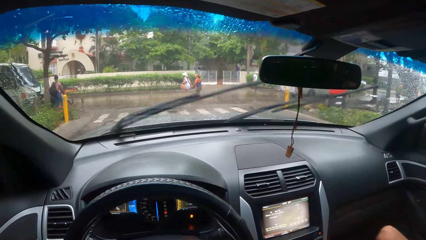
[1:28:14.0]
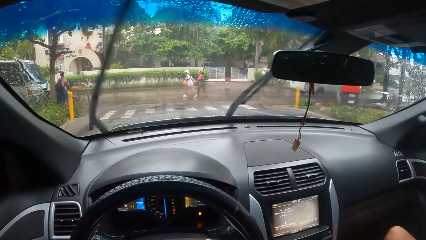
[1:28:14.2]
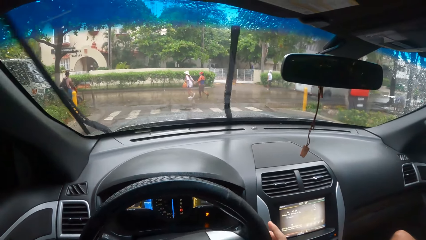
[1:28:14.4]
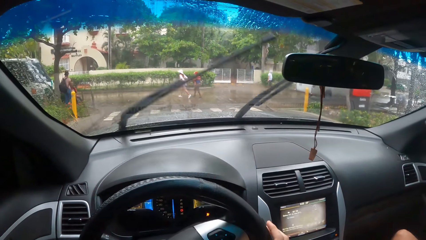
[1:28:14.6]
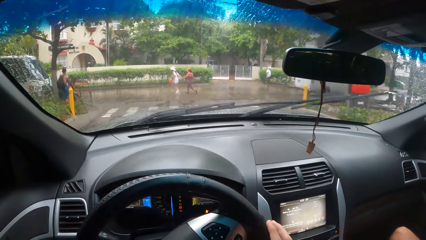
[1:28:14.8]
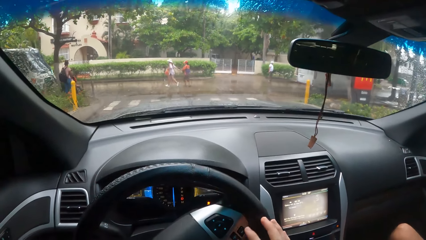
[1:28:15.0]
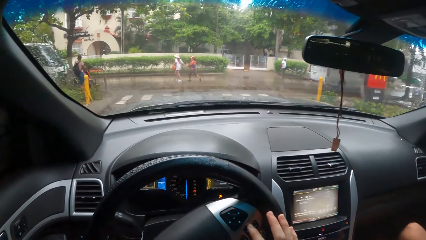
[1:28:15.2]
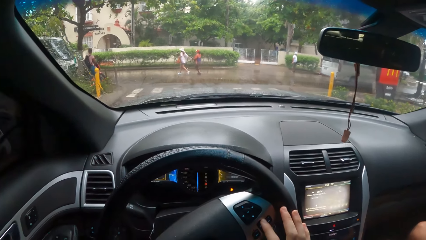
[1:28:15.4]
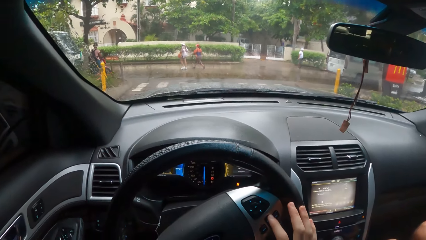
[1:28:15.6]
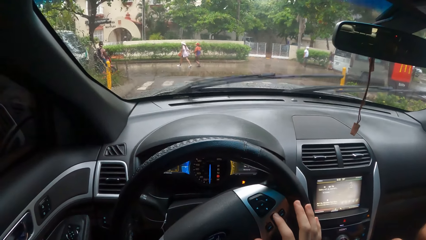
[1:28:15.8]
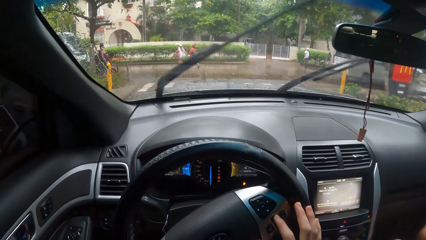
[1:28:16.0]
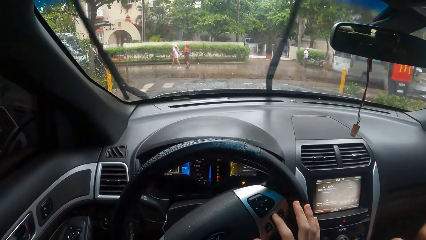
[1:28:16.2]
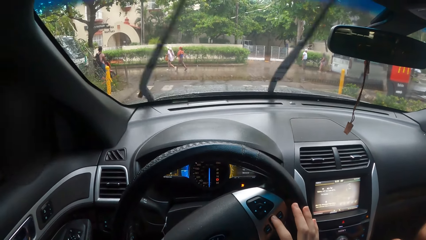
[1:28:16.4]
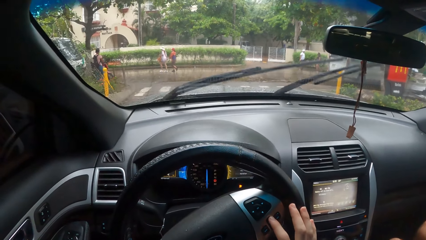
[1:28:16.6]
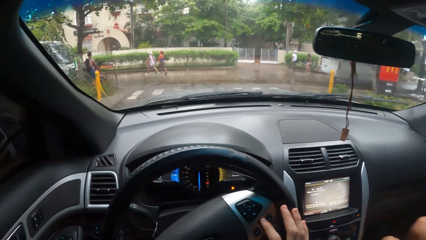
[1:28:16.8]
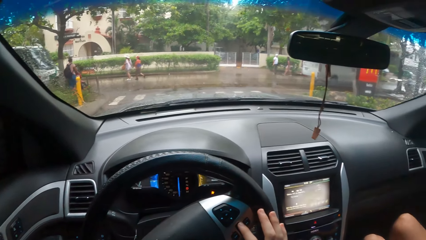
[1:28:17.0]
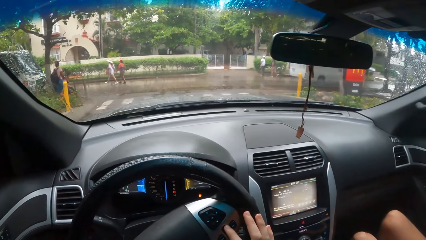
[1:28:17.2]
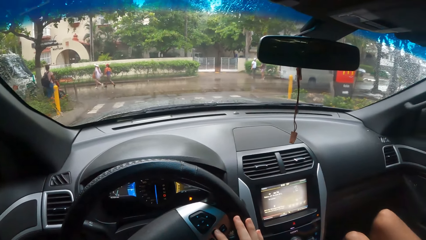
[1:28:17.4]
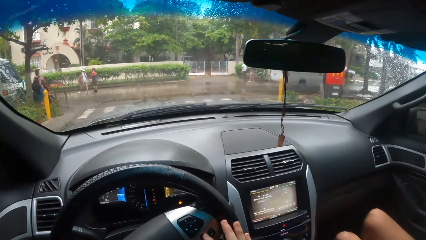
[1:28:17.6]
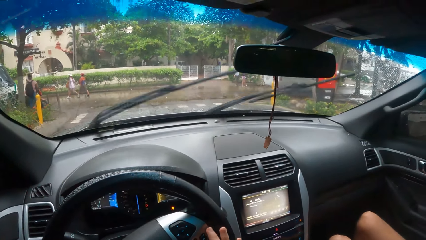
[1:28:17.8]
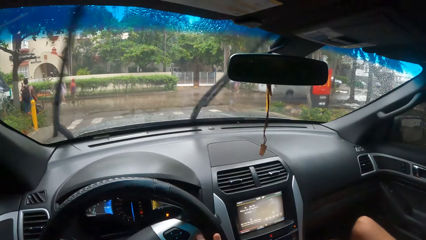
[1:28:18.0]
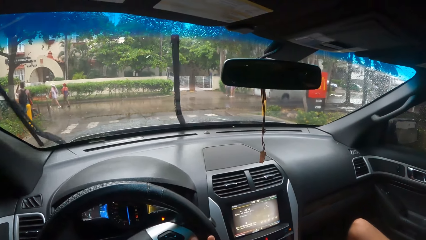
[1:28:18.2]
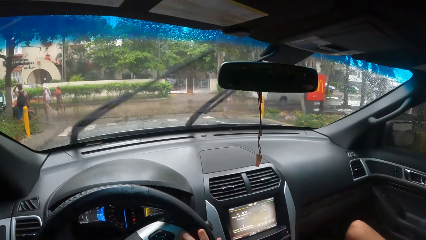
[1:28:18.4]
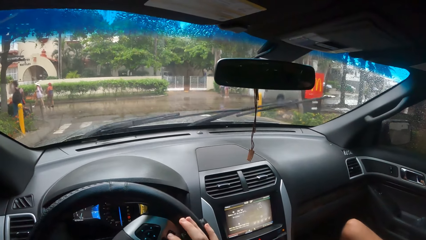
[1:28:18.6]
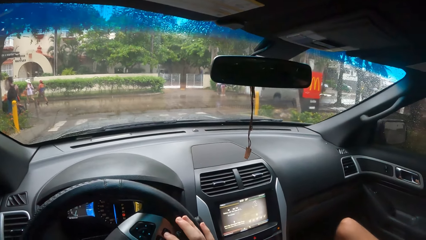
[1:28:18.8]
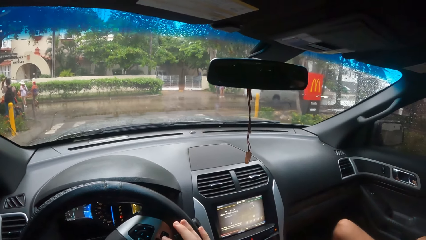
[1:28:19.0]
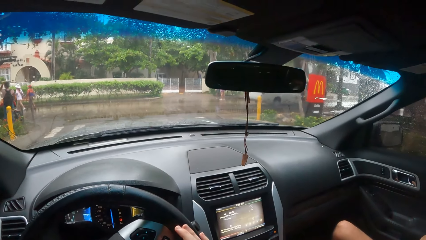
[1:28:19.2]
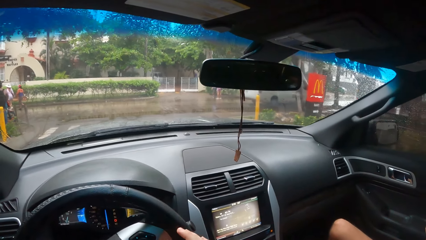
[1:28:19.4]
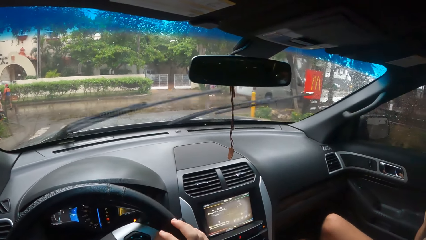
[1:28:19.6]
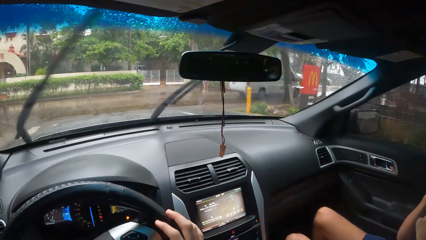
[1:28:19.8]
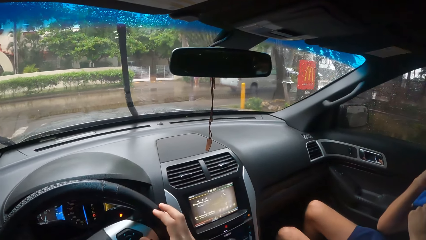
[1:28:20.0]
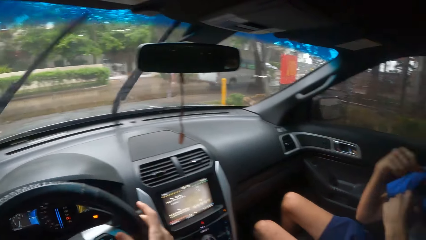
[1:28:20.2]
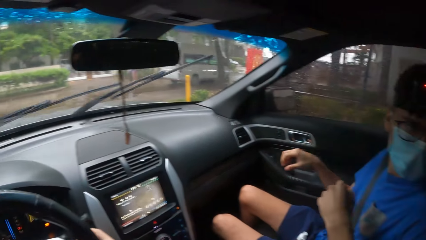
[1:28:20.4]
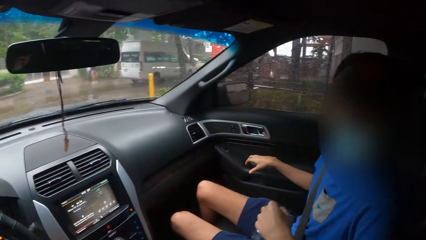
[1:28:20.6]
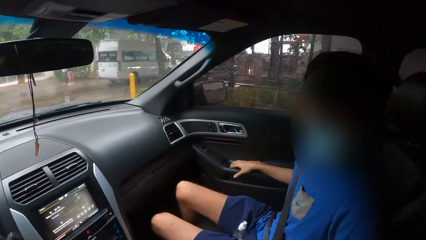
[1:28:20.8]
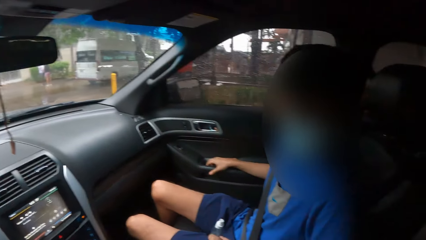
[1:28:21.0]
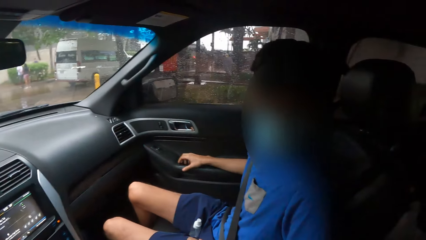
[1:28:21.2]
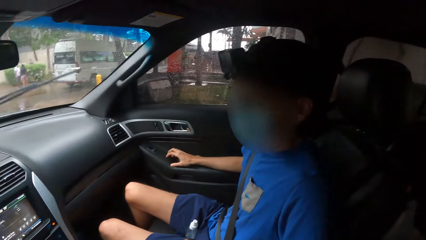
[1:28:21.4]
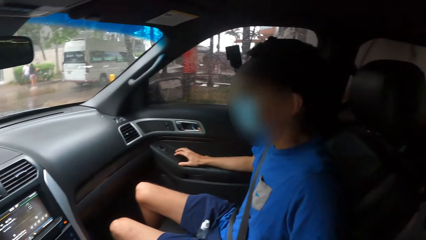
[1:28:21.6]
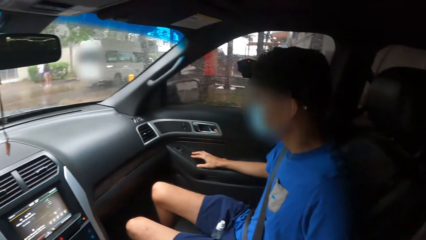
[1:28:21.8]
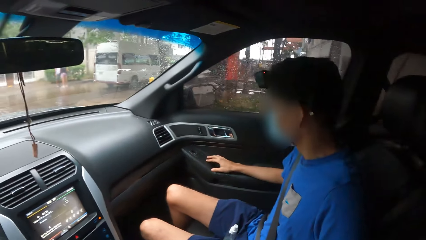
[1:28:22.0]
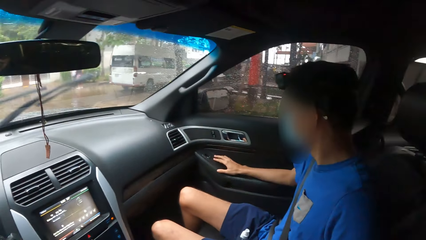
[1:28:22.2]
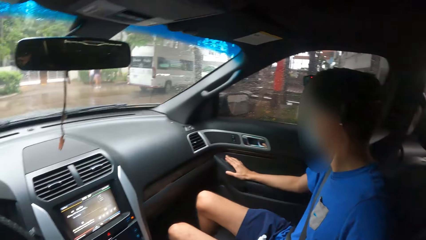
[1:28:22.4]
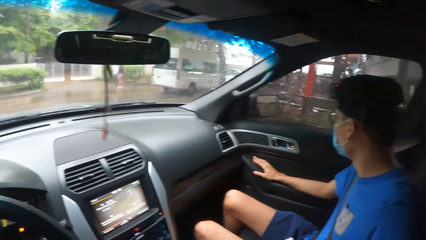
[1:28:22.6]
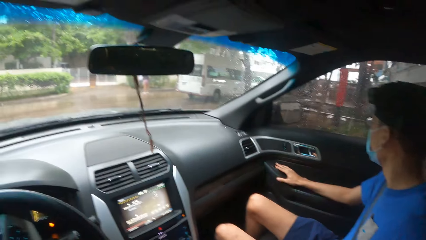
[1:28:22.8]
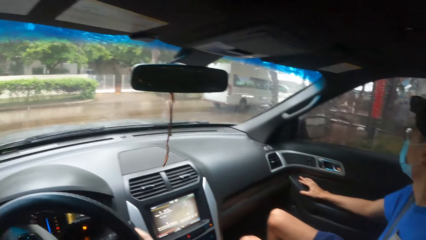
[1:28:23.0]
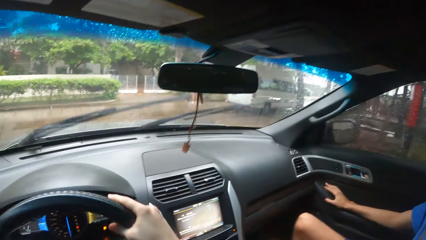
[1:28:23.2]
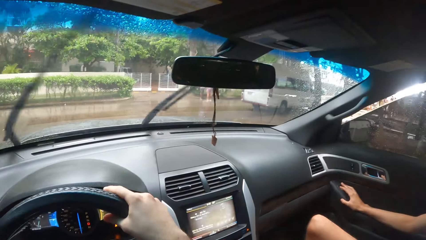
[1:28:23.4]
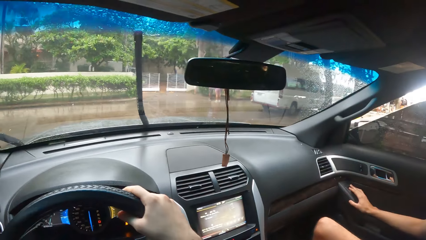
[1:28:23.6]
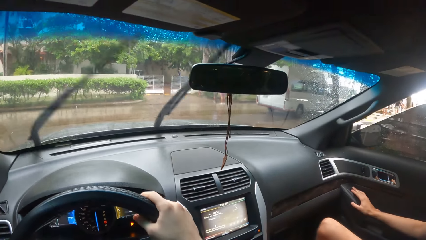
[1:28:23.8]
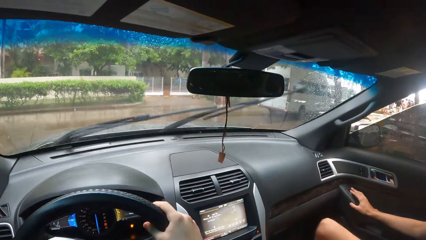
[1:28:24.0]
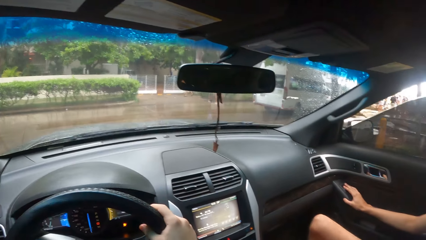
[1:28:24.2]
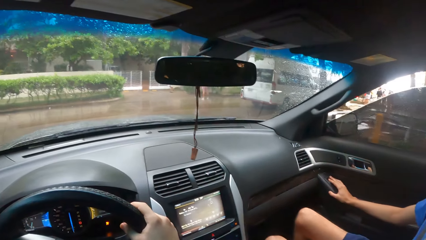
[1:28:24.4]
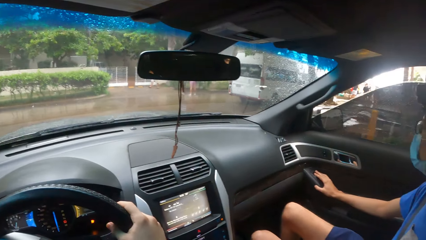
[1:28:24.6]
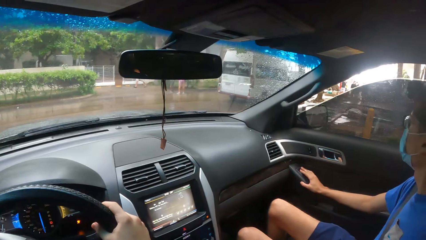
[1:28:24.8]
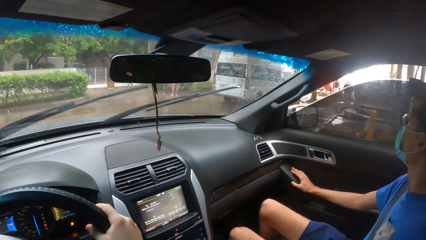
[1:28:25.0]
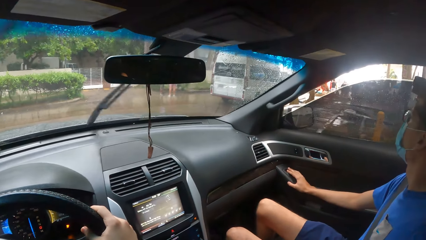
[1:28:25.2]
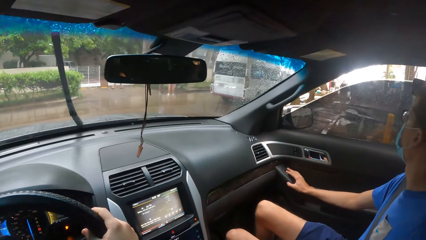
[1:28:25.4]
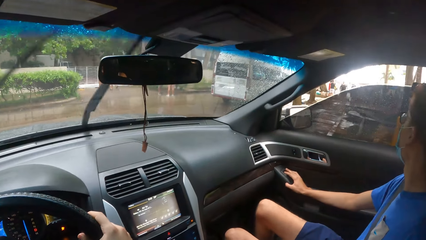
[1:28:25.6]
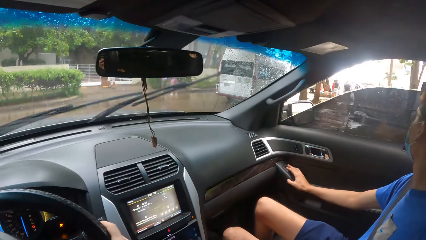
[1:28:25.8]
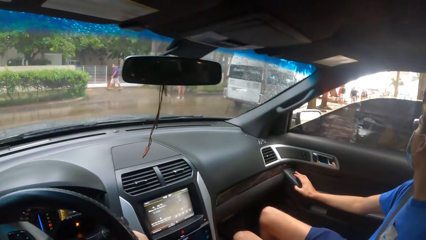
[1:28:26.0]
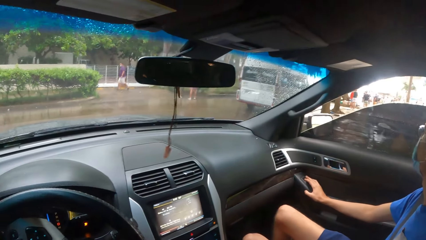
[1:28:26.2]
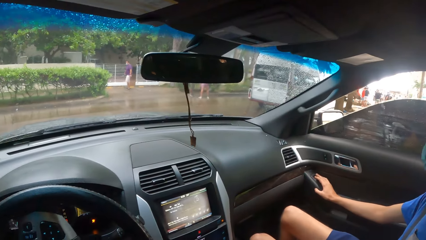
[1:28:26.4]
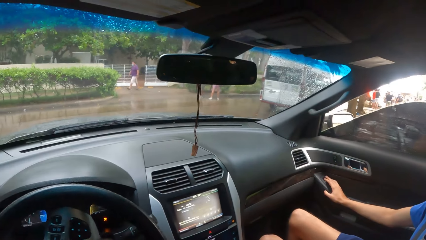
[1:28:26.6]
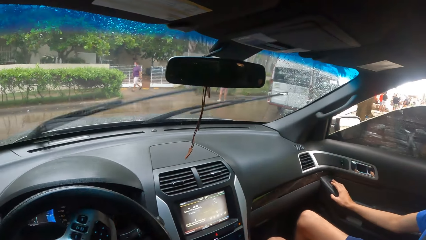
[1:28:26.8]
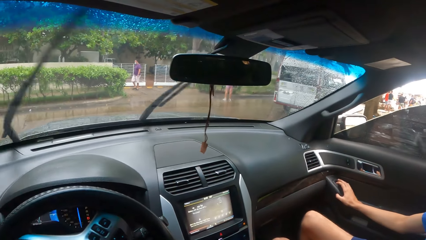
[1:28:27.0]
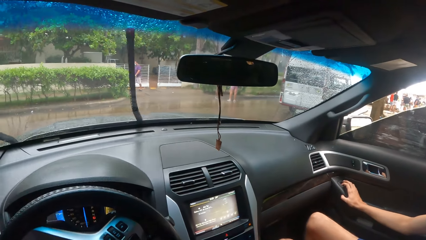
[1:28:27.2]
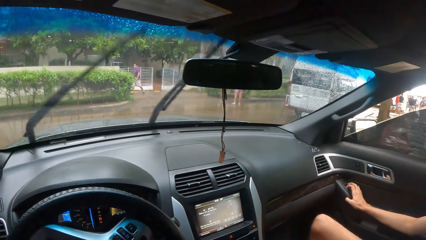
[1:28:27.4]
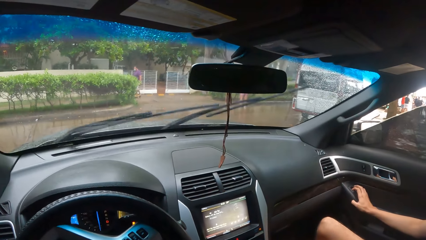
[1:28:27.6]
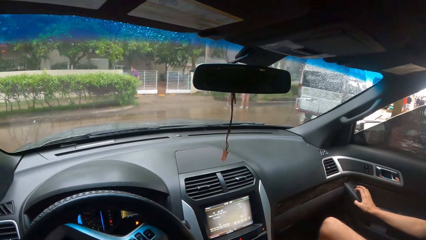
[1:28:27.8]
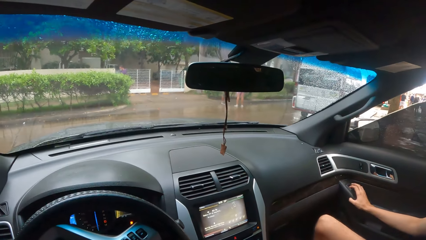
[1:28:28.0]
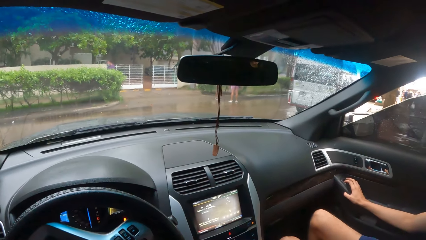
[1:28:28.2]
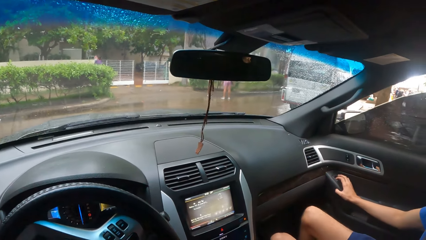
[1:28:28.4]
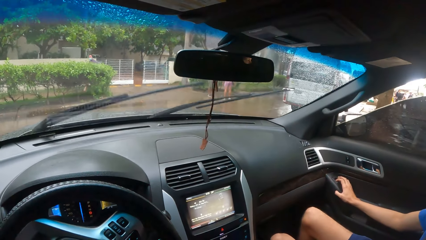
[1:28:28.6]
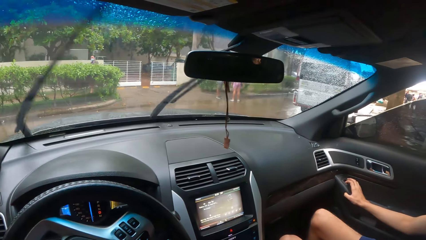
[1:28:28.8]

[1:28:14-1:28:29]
The camera wearer looks at a man.
